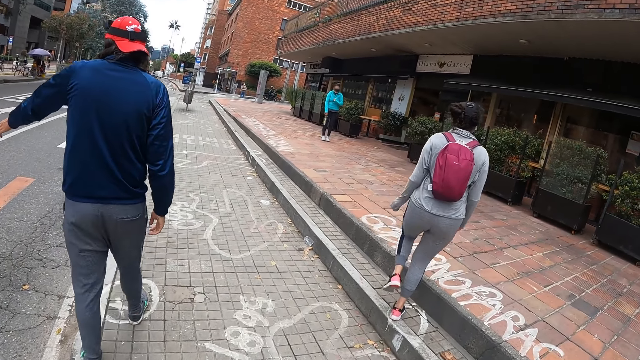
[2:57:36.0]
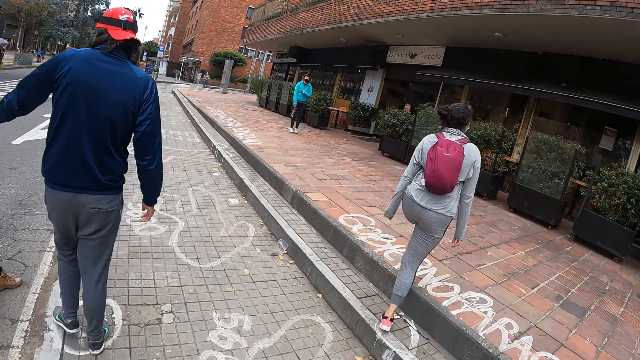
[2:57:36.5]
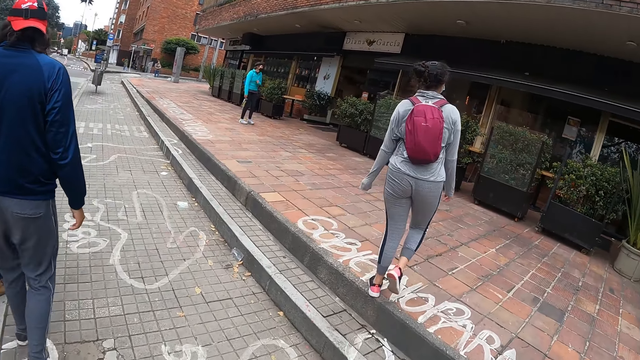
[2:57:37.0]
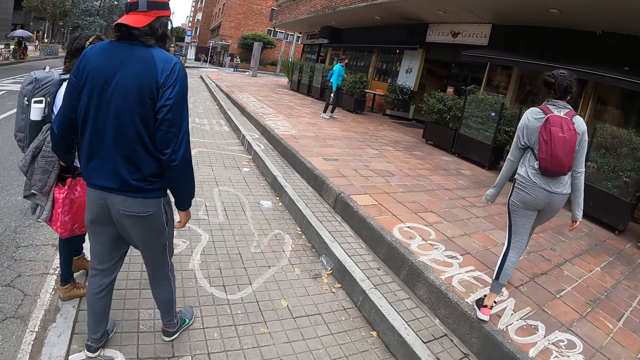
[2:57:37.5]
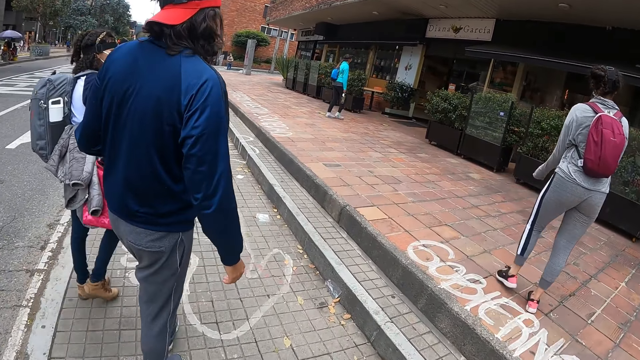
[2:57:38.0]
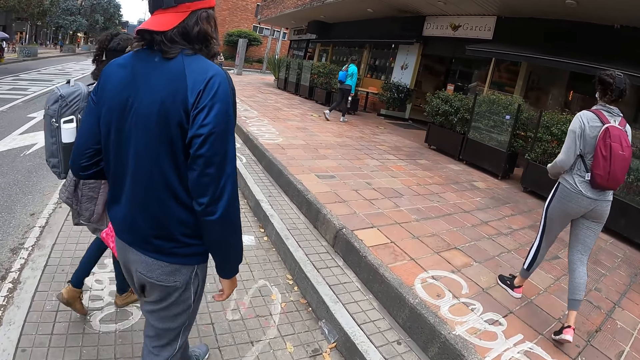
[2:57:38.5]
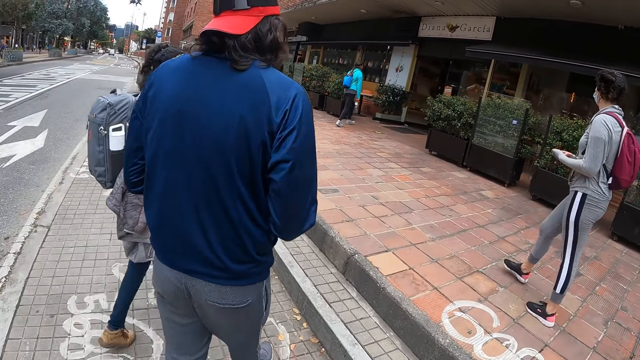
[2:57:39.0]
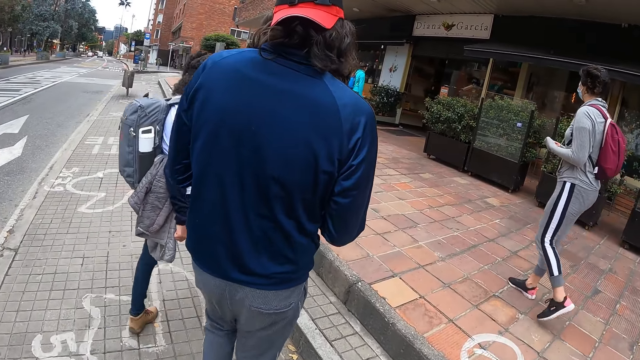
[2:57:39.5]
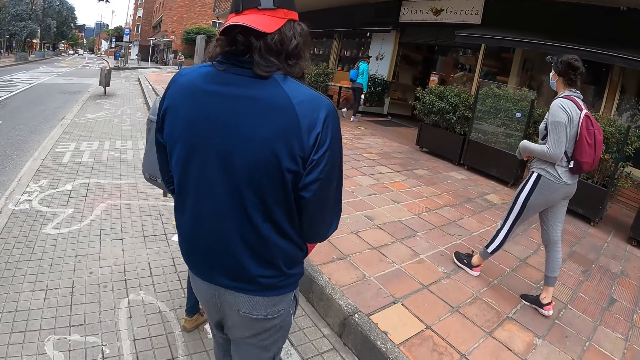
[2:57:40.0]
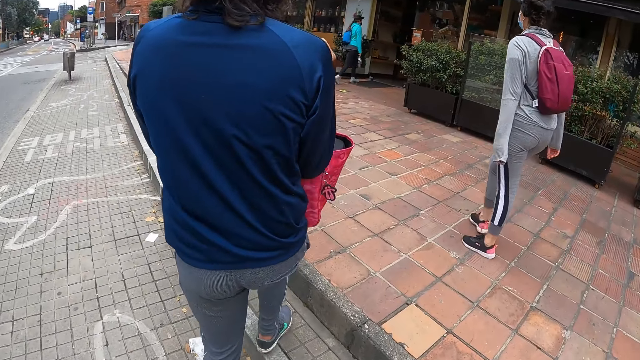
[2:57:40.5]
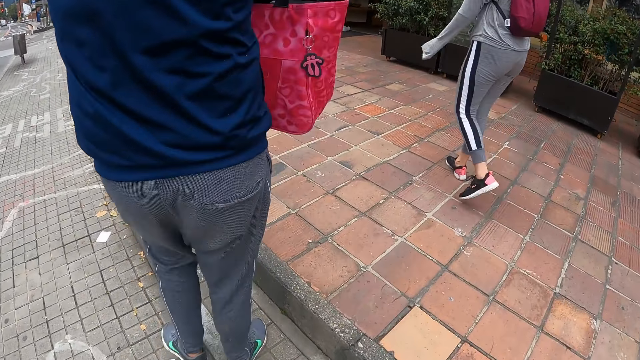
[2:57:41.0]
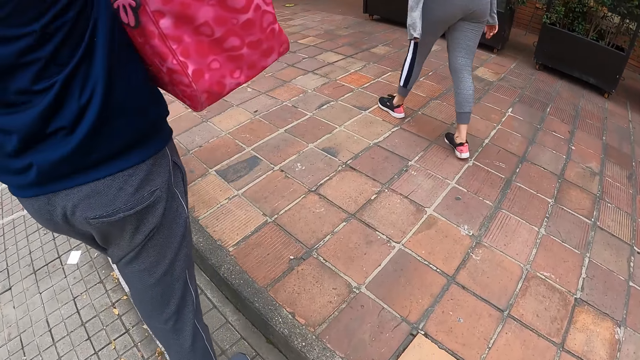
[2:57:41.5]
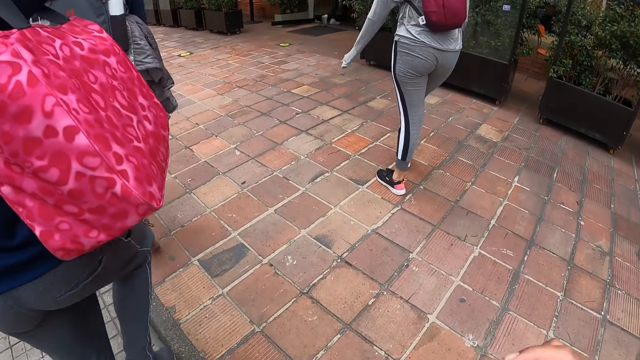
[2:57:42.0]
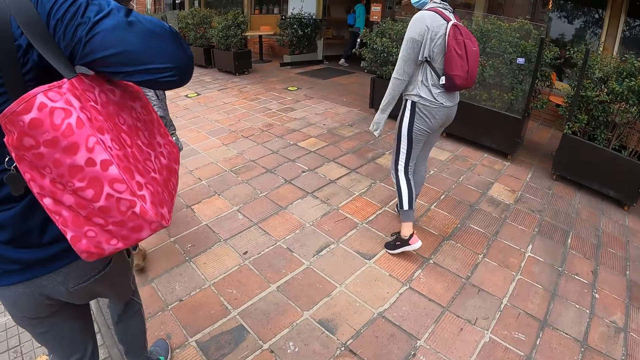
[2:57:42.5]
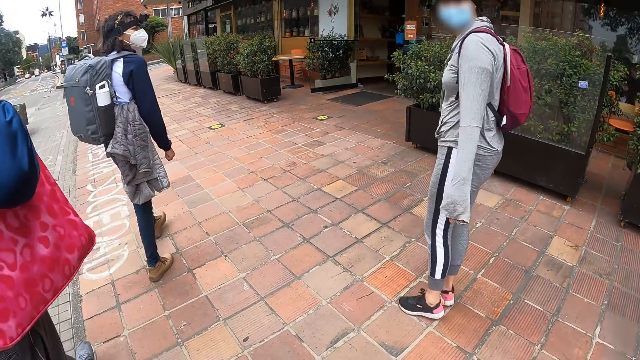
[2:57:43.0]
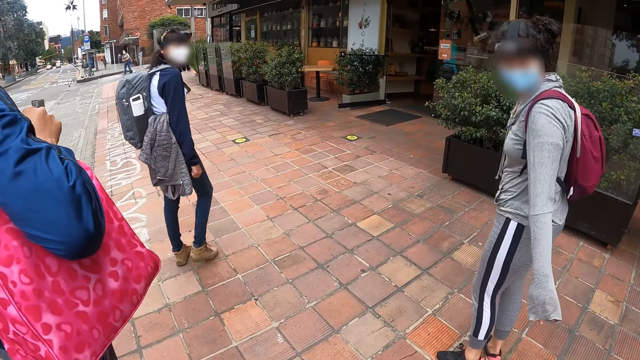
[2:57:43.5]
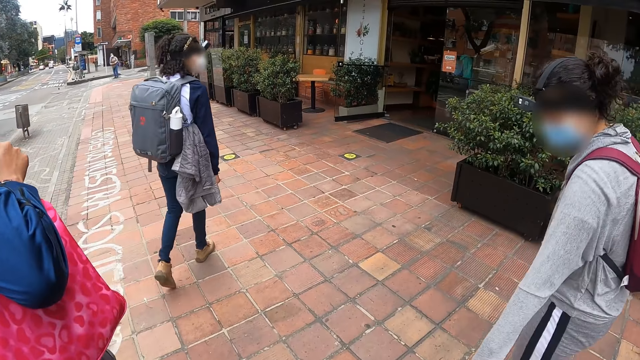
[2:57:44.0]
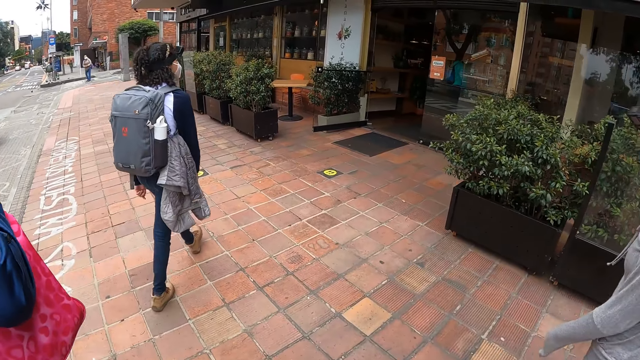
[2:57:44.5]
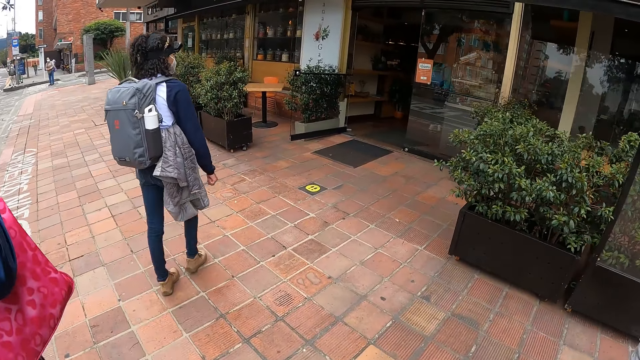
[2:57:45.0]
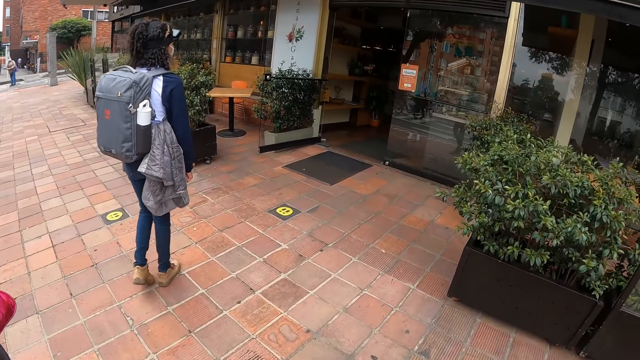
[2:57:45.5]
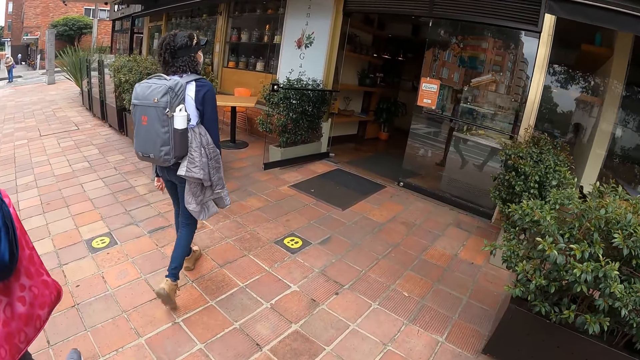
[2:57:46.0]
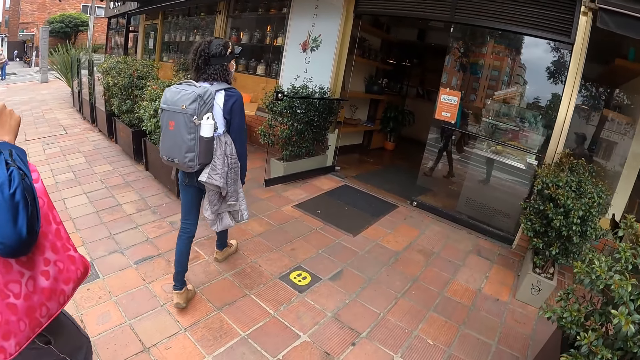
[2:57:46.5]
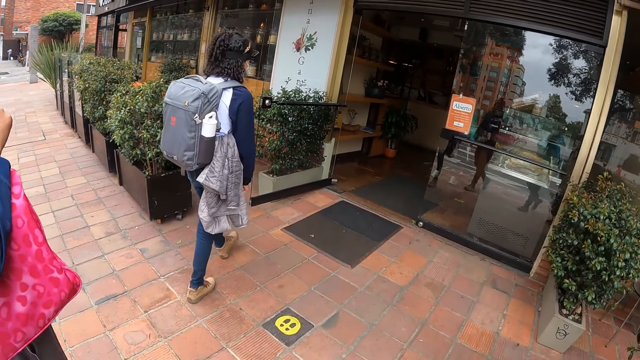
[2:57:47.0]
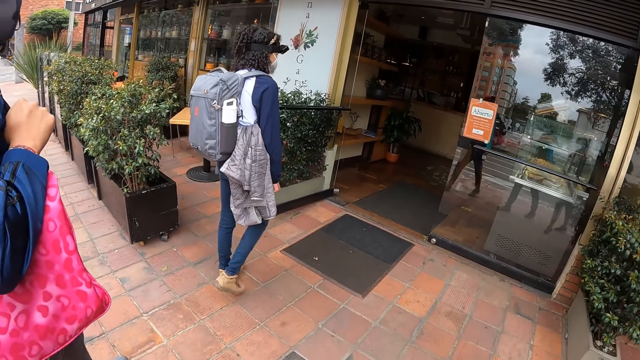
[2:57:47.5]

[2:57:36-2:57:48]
The woman walks on the sidewalk. The man collects a pink bag from the woman's right hand with his left hand, and passes the pink bag from his left hand to his right hand.

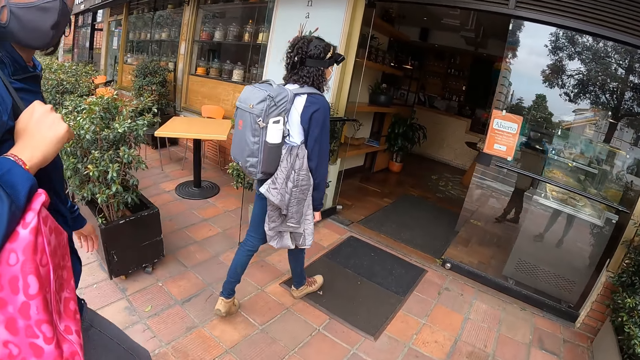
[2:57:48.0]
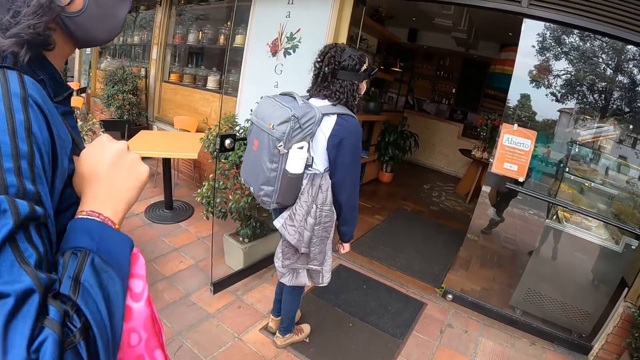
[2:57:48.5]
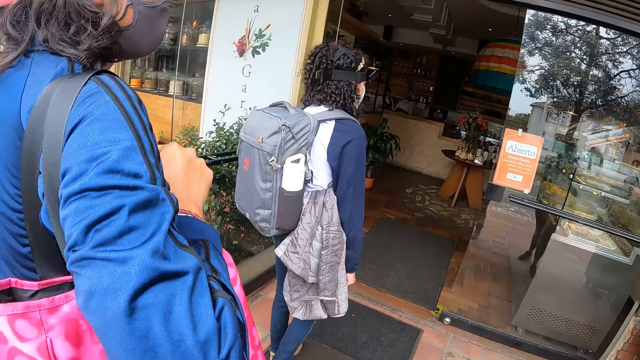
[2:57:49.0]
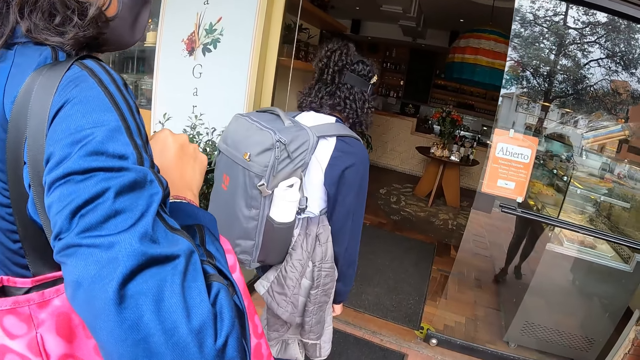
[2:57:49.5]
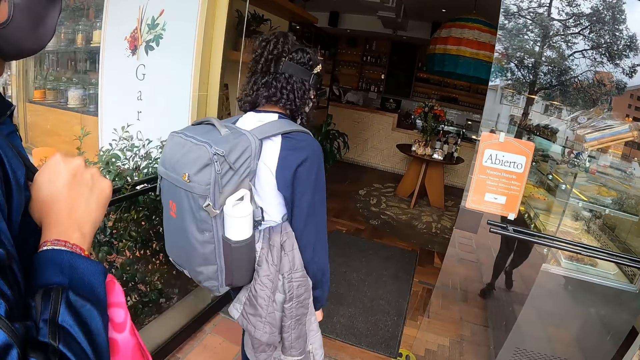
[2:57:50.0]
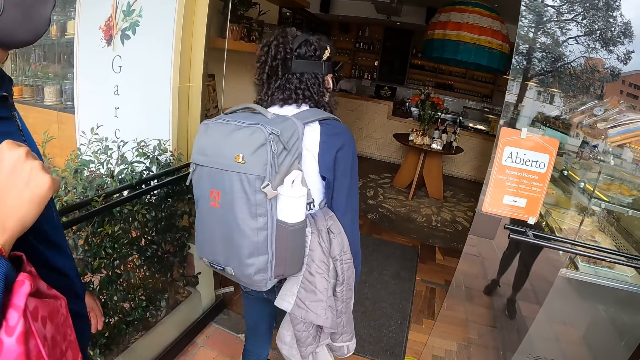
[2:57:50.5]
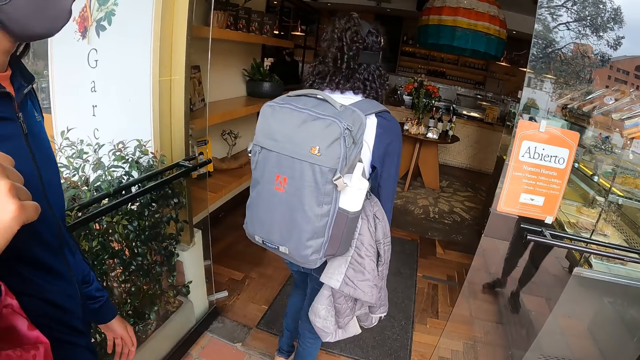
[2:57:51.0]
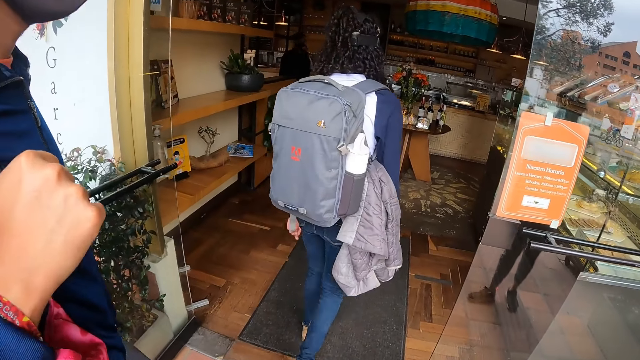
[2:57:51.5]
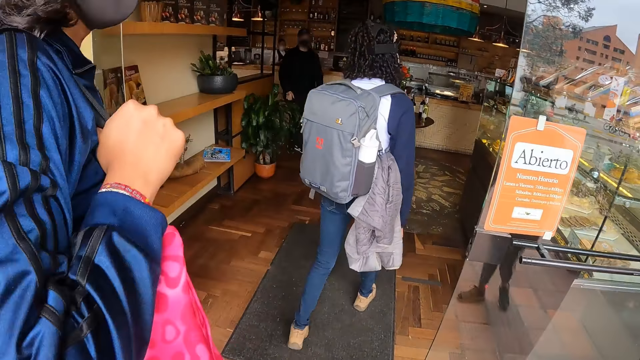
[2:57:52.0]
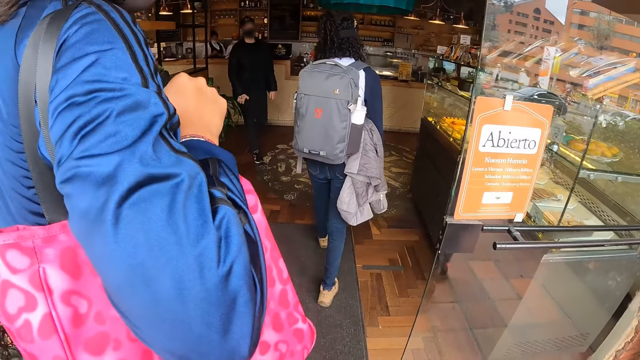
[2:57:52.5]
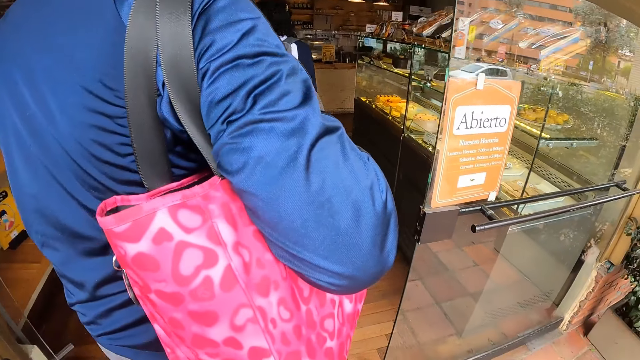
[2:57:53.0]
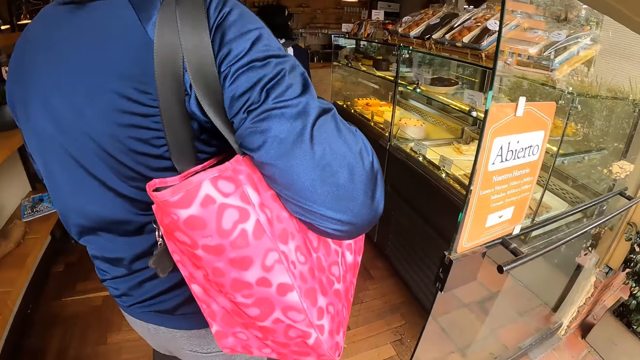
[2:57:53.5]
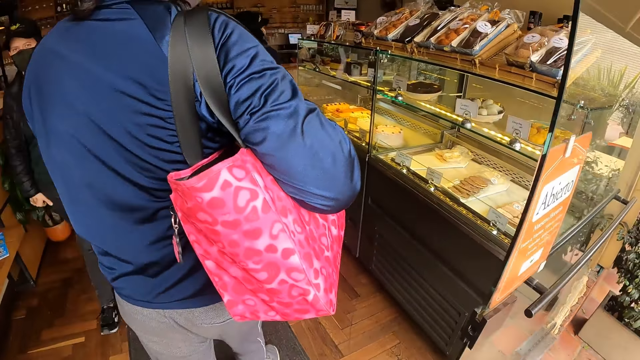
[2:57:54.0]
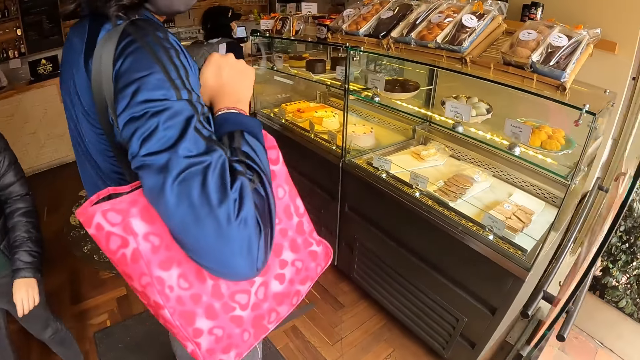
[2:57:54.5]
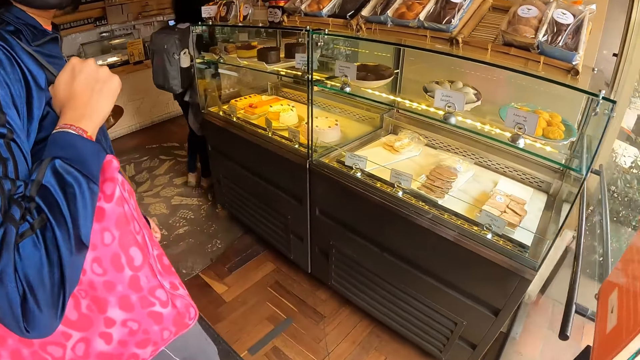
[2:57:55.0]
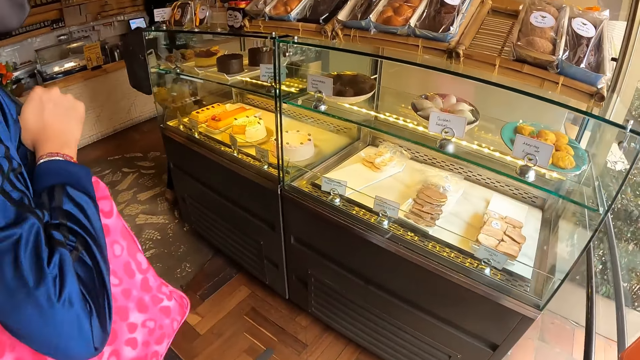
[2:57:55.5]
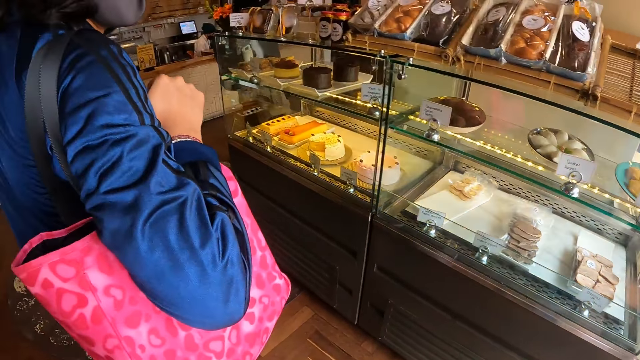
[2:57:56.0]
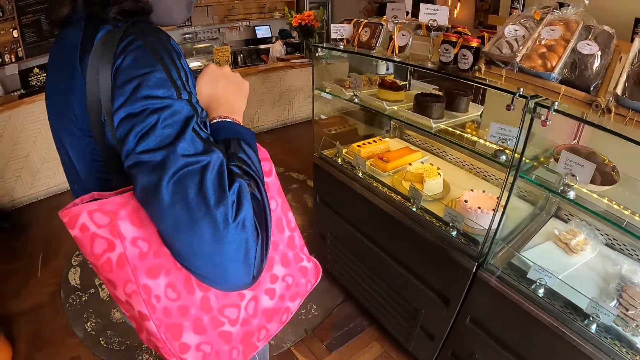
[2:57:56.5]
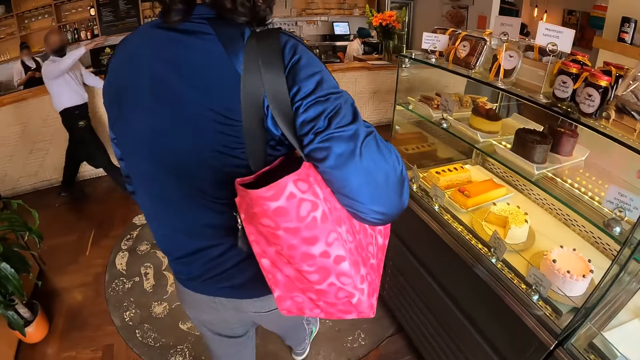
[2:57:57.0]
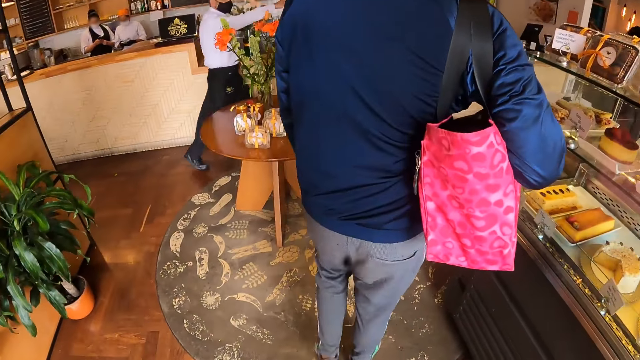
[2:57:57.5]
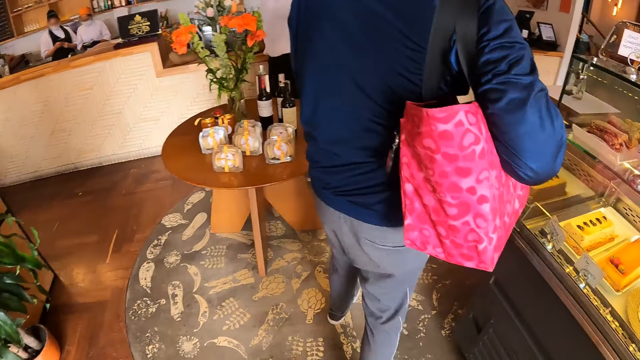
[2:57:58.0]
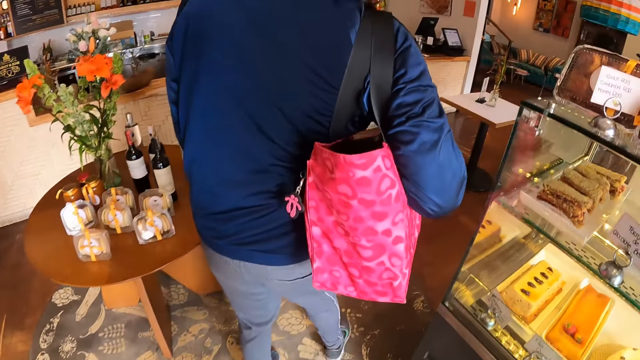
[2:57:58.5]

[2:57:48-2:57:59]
The woman walks into a restaurant. The man walks into the restaurant. The camera wearer walks into the restaurant.
